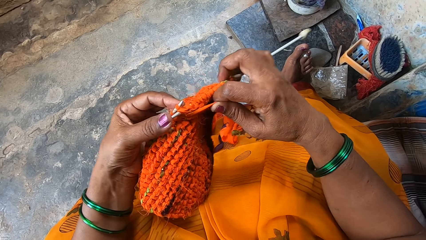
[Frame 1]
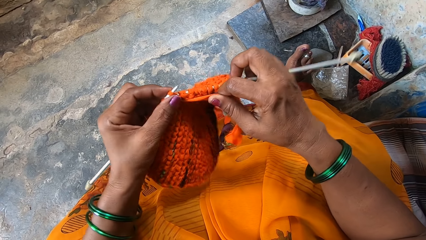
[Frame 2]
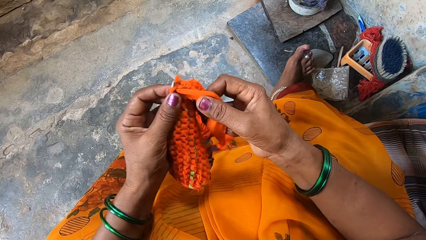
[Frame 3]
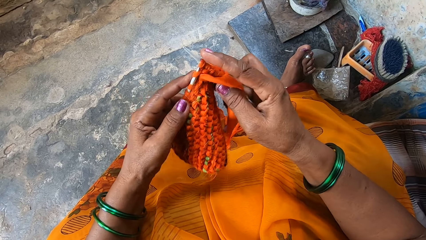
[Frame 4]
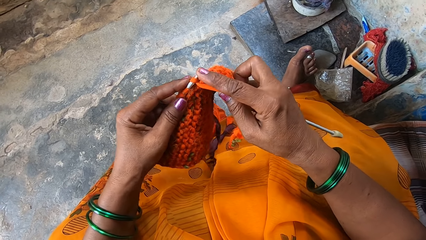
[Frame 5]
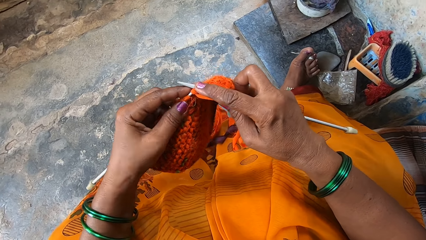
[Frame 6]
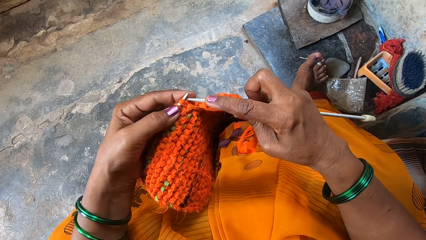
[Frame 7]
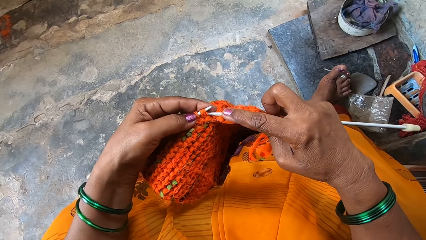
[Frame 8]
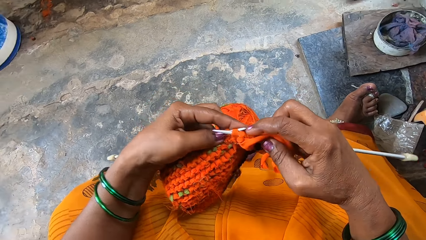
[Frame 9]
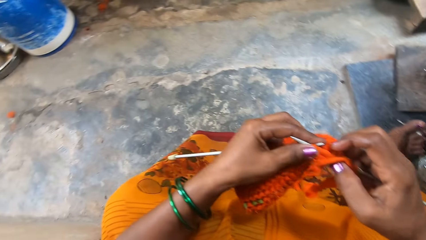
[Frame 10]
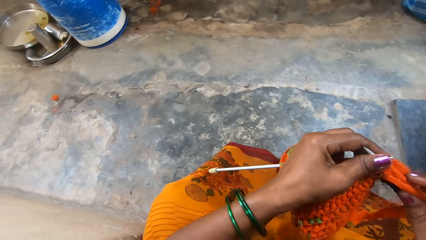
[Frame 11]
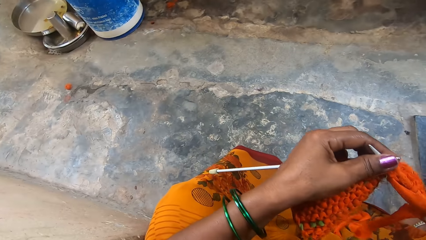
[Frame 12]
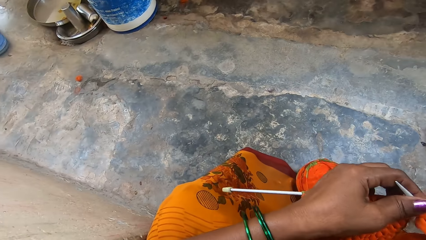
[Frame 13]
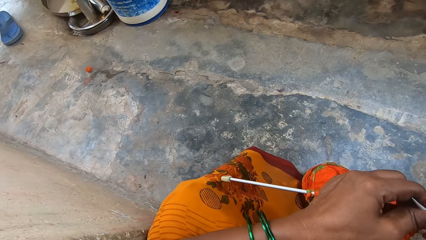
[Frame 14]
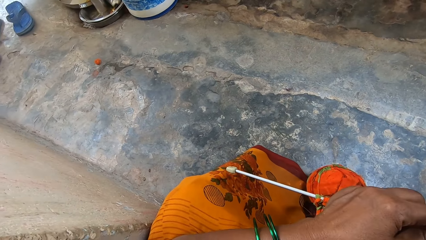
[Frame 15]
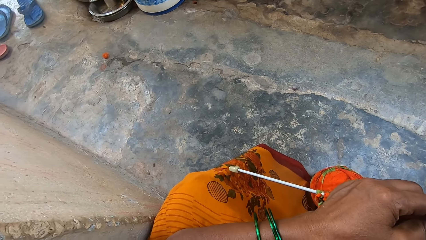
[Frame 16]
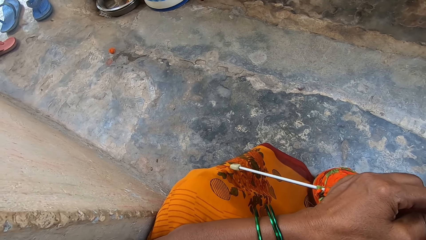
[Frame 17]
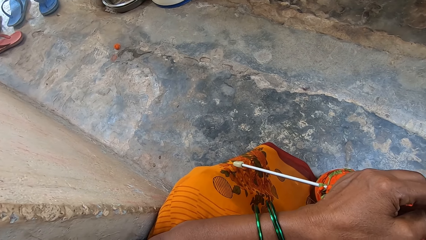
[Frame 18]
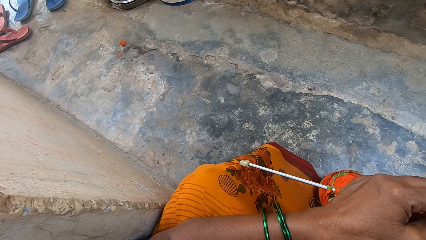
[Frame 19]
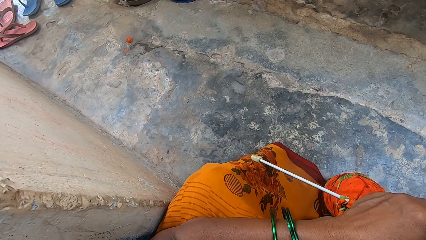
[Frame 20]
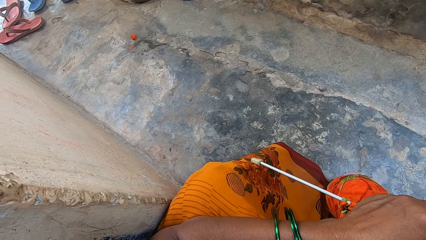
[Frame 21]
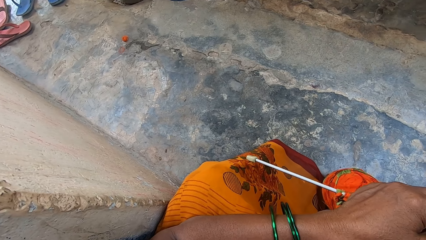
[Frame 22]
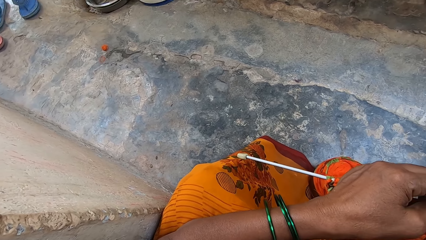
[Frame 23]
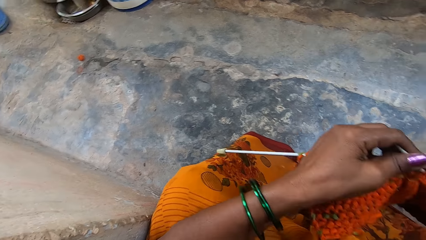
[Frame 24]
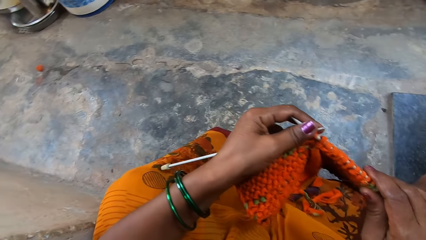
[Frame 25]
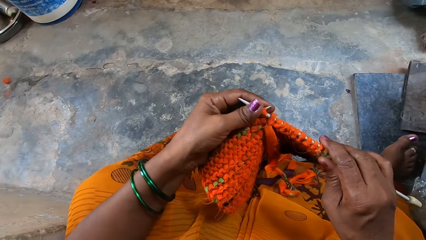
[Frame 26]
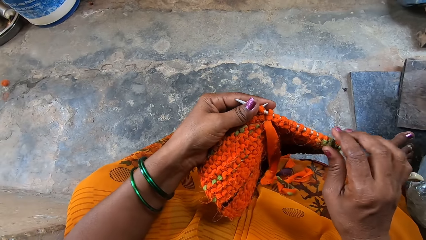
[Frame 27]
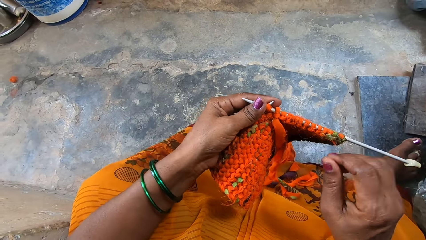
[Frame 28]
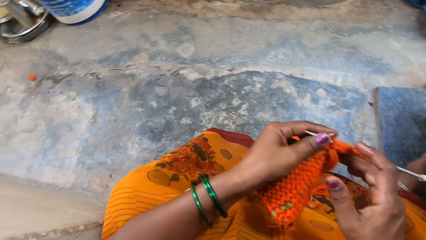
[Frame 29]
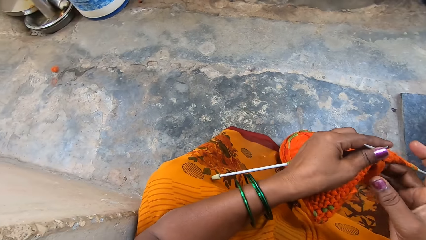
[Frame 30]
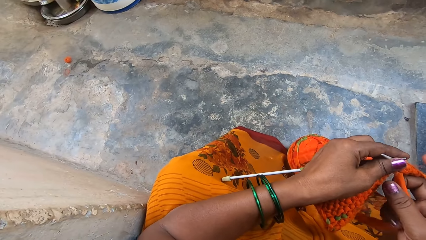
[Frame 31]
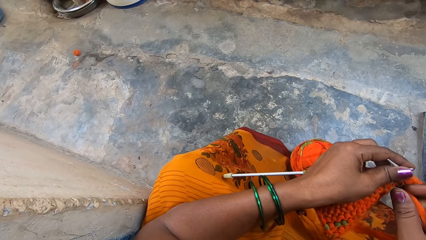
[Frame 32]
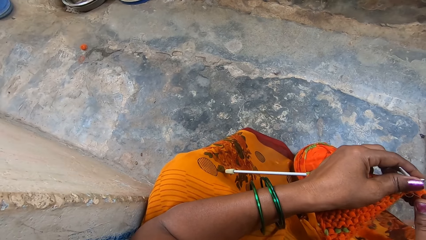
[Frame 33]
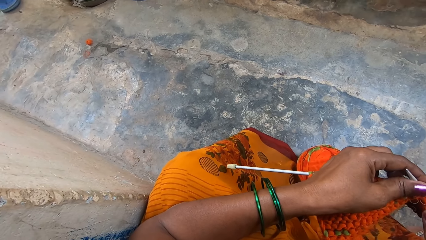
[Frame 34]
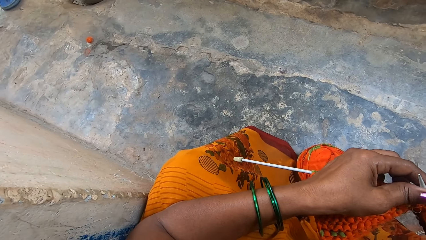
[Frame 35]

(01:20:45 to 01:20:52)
The camera wearer looks beside. They knit a cloth.

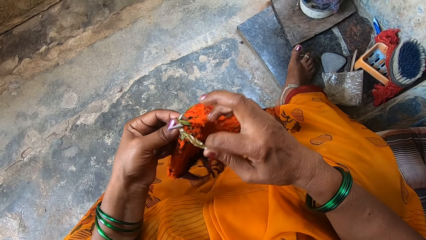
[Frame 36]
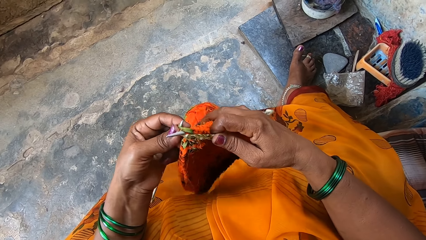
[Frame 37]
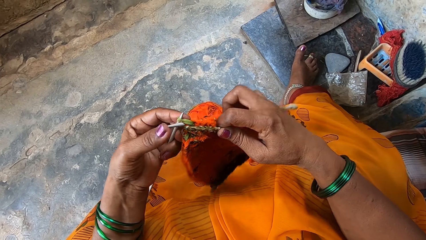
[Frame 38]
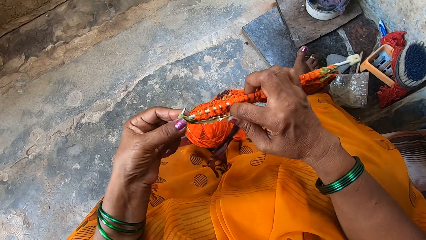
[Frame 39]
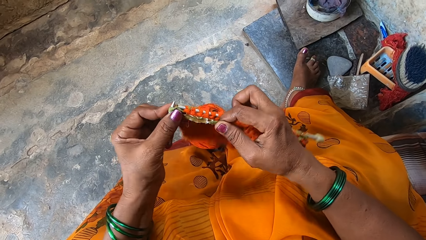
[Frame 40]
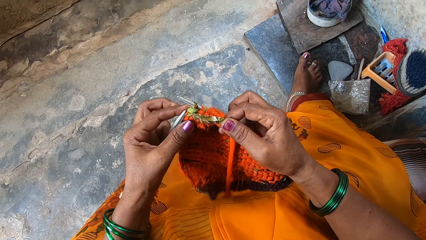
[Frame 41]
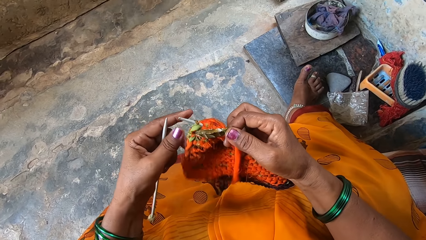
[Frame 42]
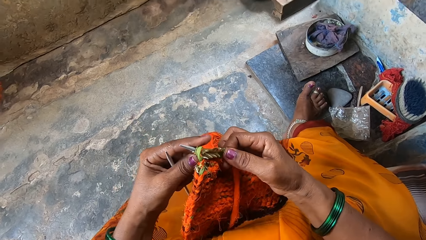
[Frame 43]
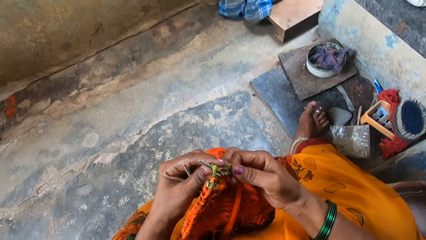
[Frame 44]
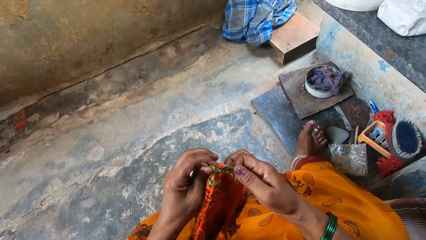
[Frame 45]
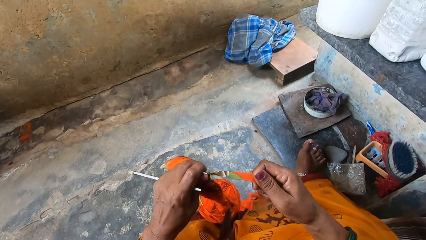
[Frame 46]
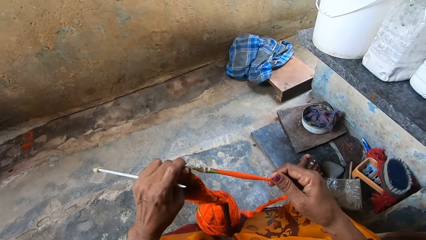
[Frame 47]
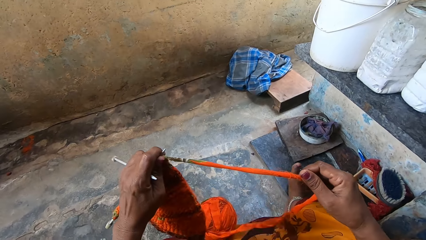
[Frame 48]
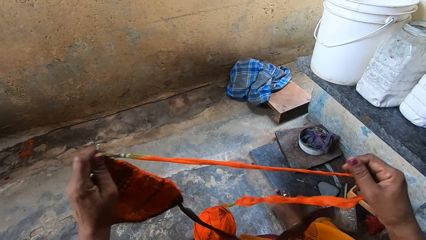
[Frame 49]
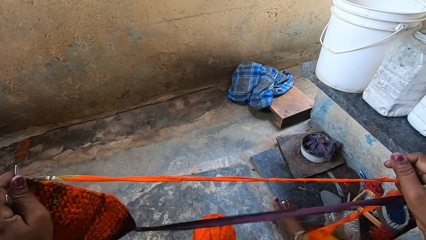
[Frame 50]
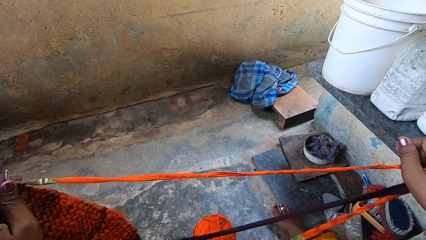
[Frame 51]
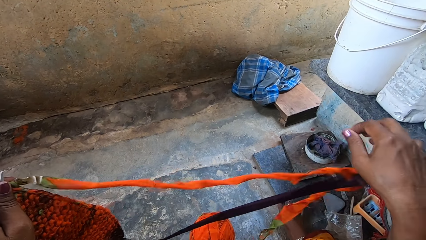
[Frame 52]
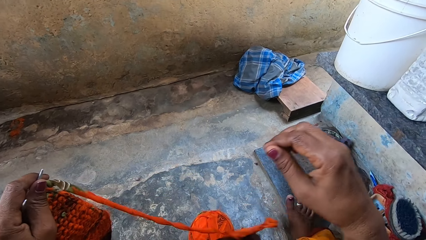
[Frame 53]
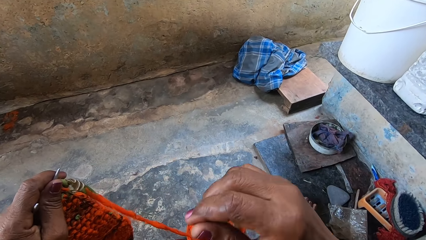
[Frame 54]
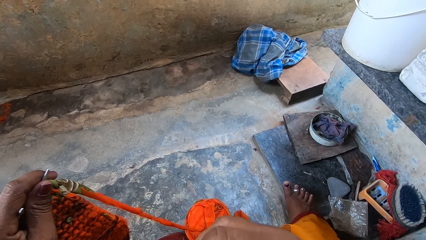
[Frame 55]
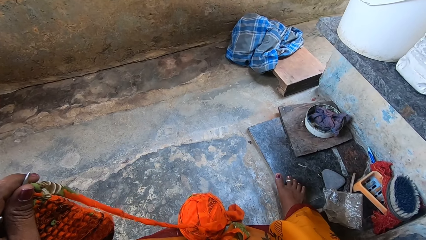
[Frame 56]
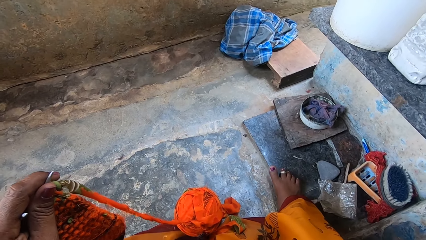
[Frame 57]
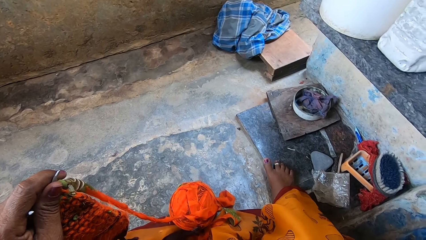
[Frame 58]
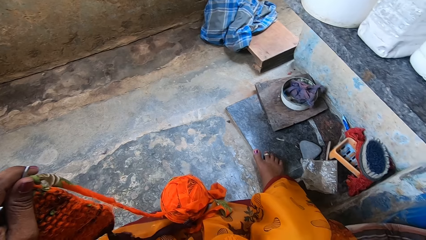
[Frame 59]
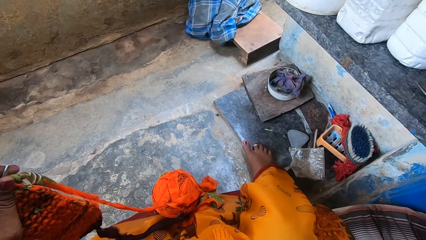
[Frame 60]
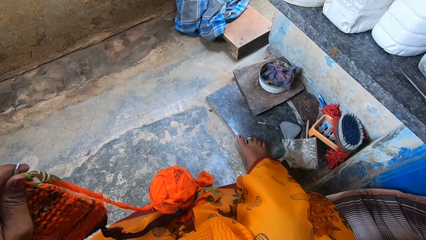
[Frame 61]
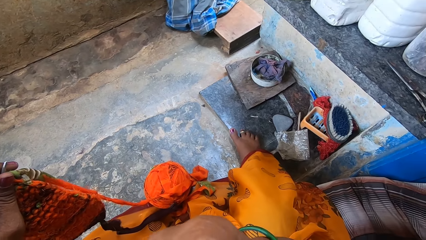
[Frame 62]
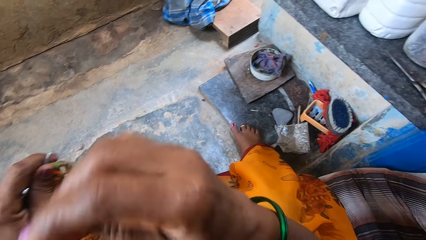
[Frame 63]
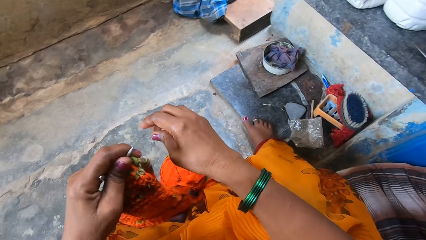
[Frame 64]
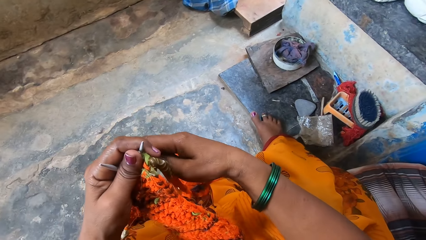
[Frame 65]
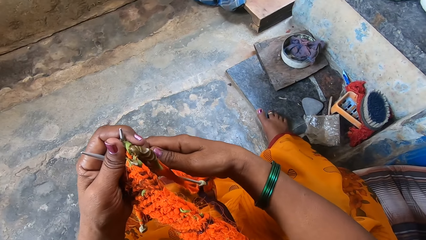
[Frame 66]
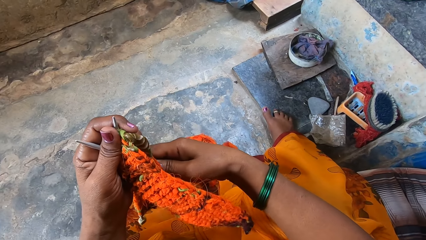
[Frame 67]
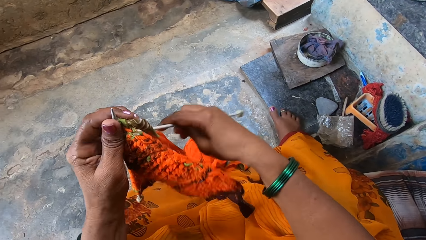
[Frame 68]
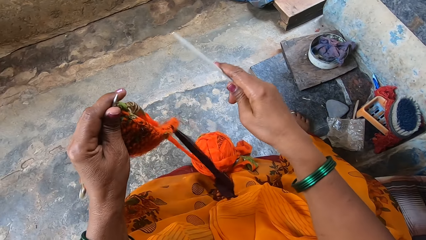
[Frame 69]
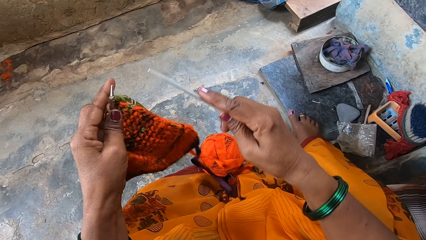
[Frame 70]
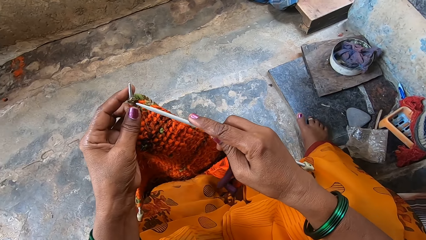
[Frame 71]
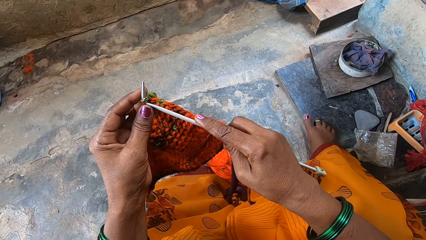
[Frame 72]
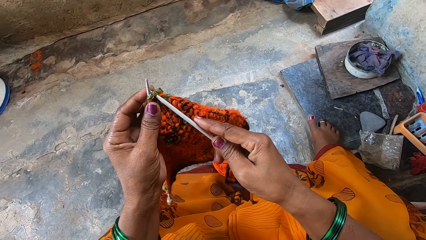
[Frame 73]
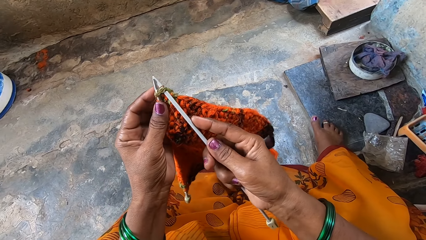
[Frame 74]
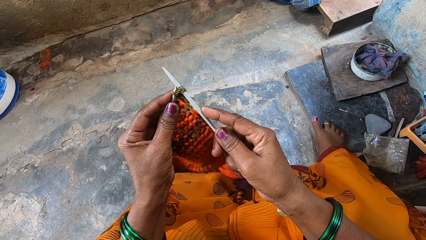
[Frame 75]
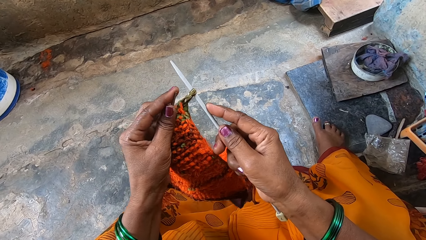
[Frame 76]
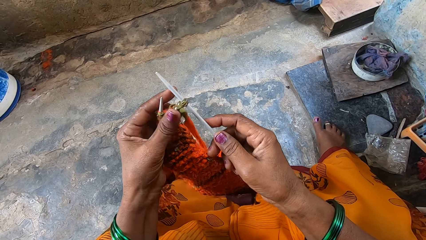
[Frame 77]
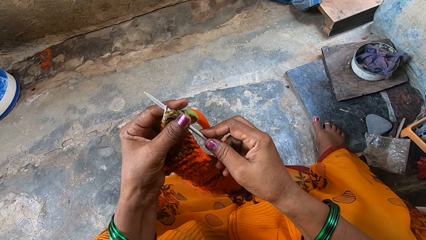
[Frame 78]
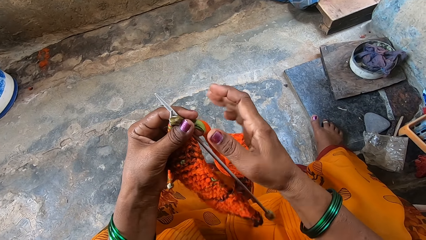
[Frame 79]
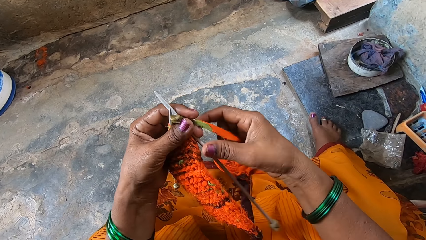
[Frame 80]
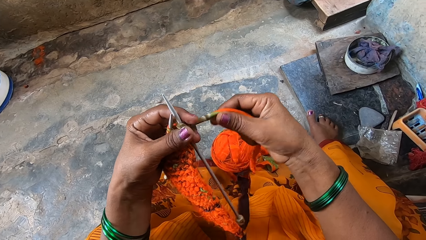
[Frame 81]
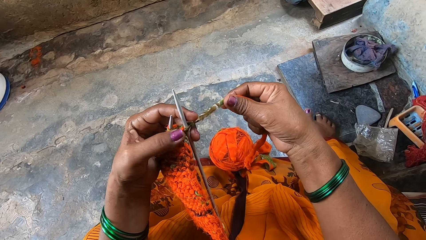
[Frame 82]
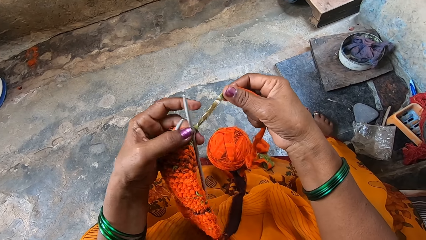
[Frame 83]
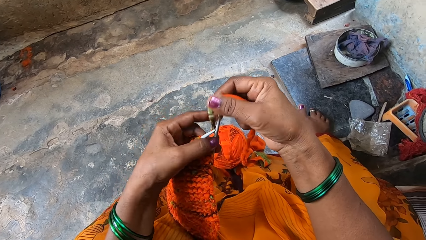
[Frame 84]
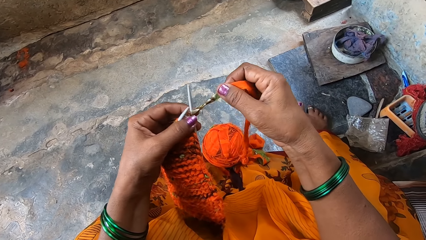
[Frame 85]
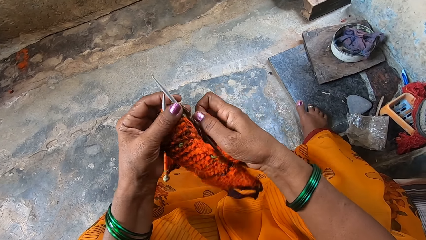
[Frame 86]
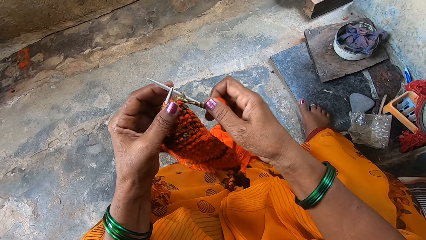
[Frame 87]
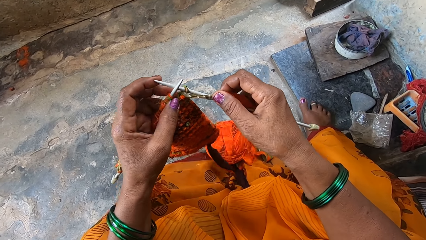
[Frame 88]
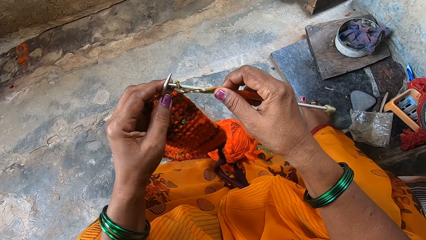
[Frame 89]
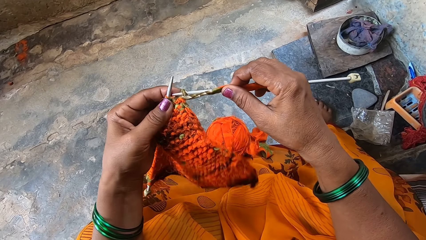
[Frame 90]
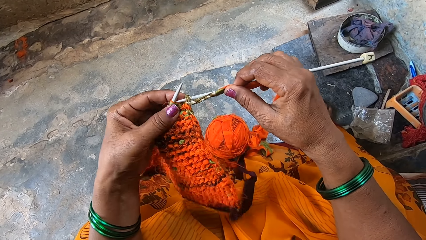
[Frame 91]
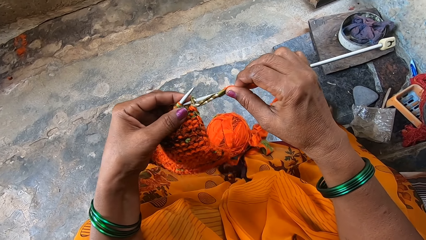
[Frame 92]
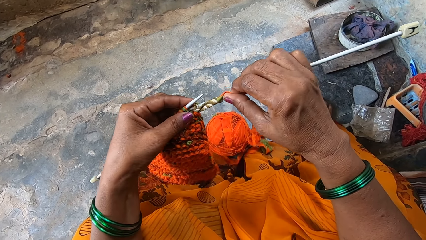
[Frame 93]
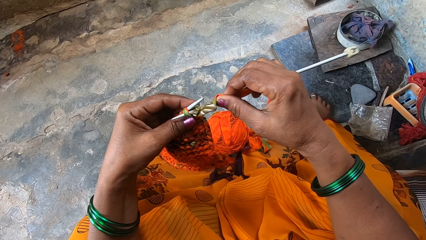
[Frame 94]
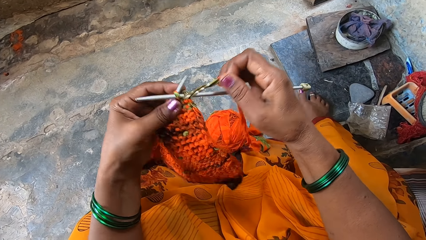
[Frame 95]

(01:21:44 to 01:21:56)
The camera wearer rotates the garment. They pull the yarn. They knit the garment using two needles.
